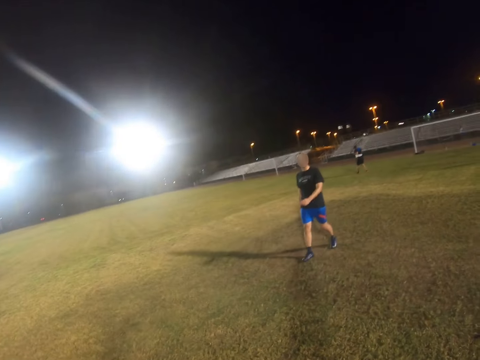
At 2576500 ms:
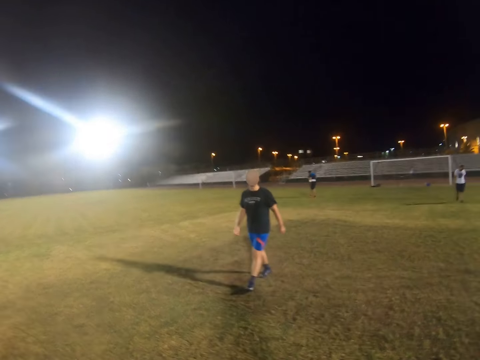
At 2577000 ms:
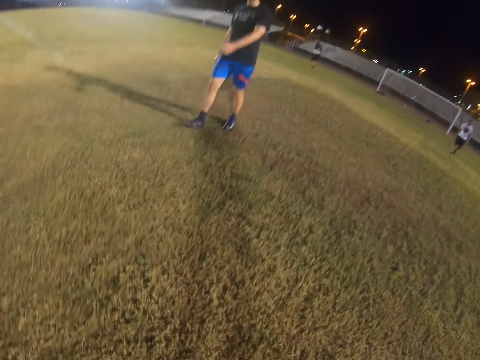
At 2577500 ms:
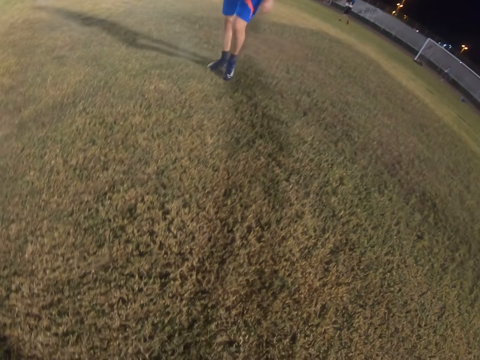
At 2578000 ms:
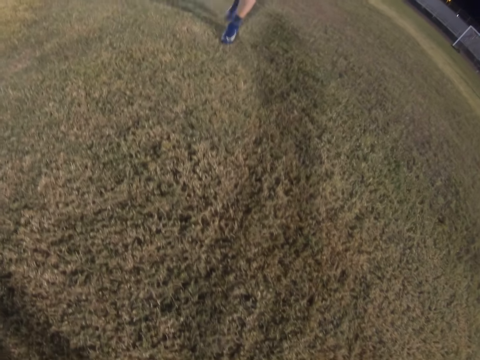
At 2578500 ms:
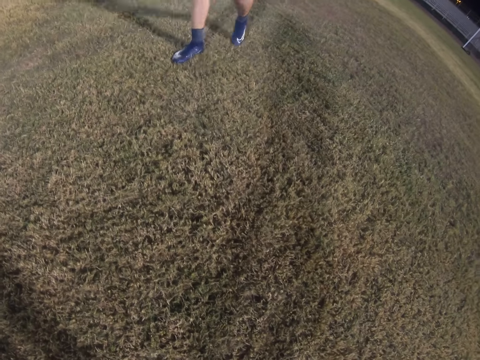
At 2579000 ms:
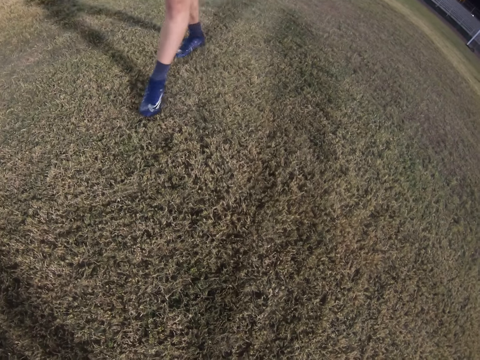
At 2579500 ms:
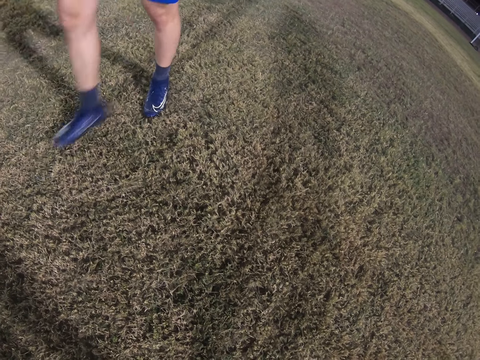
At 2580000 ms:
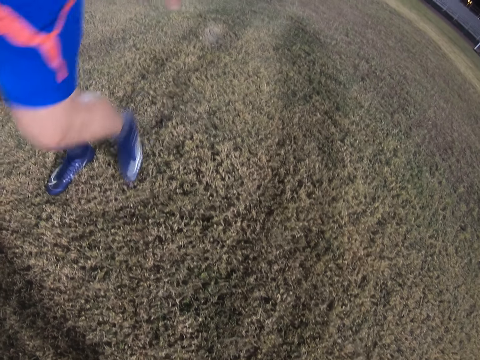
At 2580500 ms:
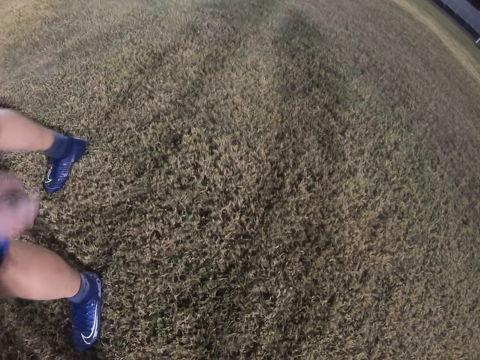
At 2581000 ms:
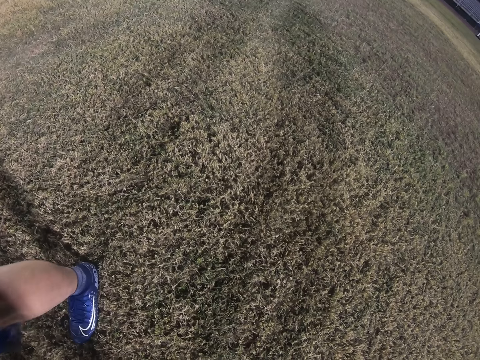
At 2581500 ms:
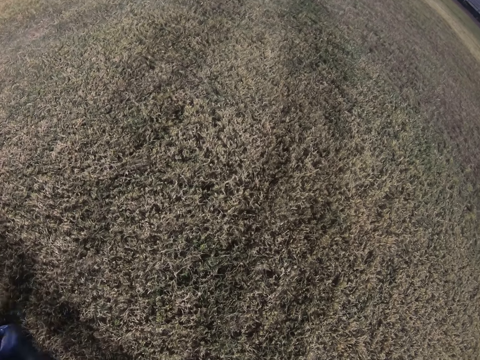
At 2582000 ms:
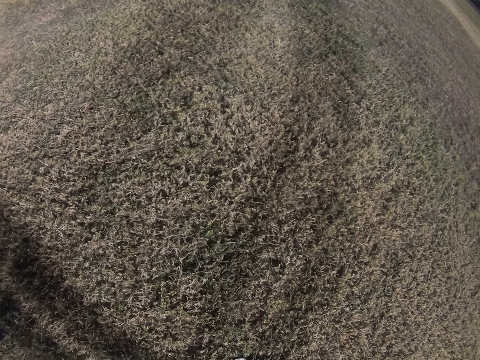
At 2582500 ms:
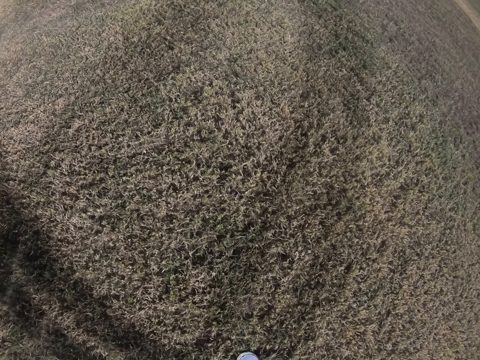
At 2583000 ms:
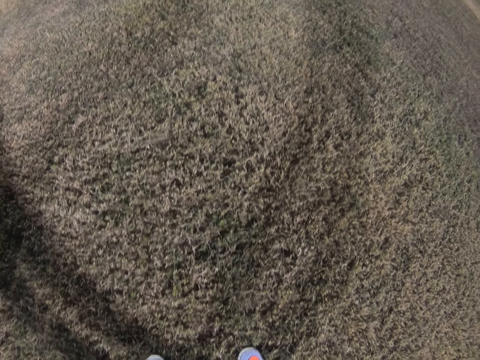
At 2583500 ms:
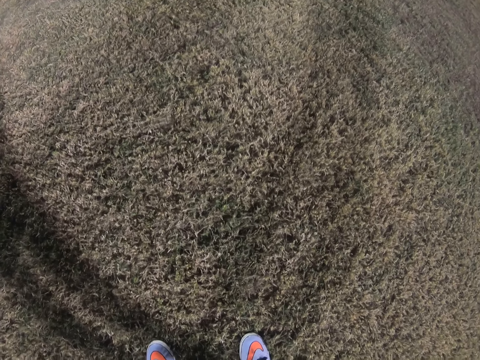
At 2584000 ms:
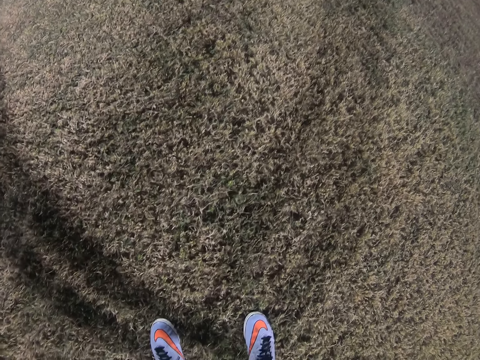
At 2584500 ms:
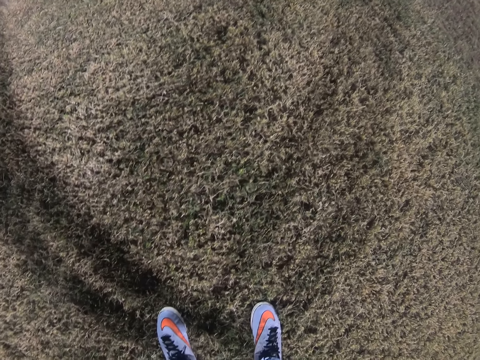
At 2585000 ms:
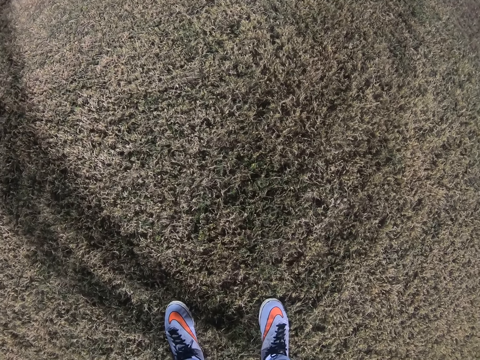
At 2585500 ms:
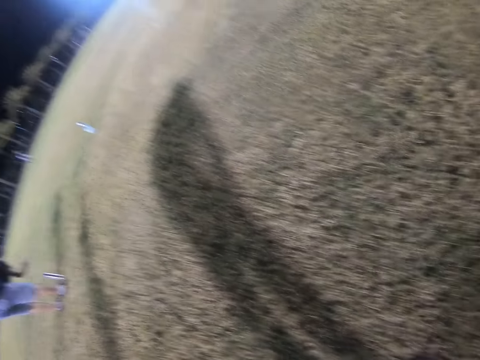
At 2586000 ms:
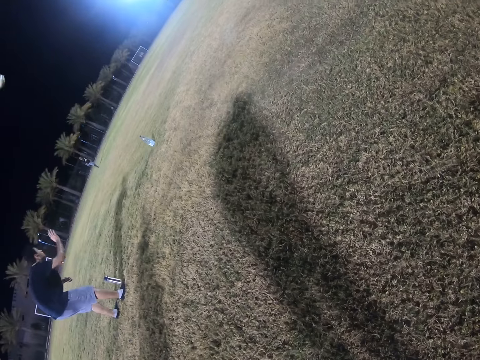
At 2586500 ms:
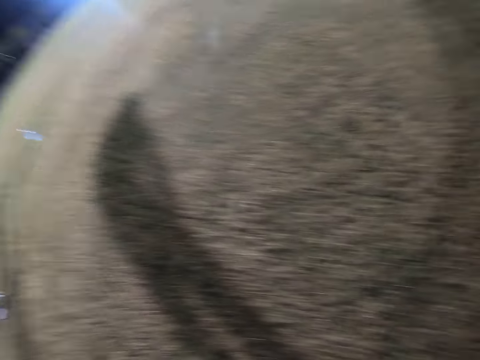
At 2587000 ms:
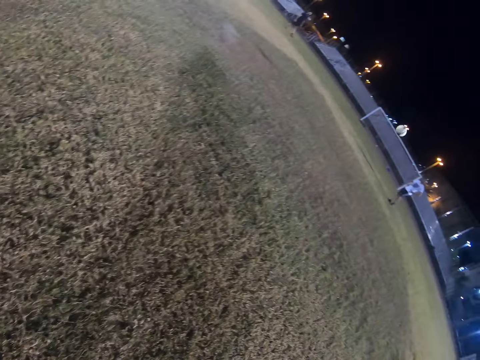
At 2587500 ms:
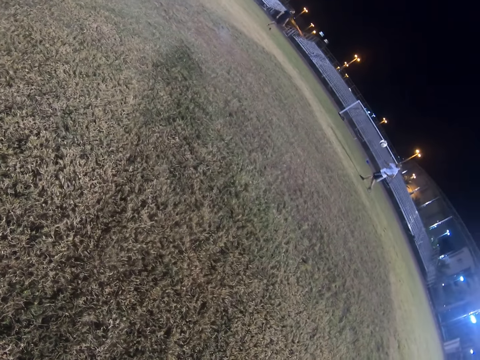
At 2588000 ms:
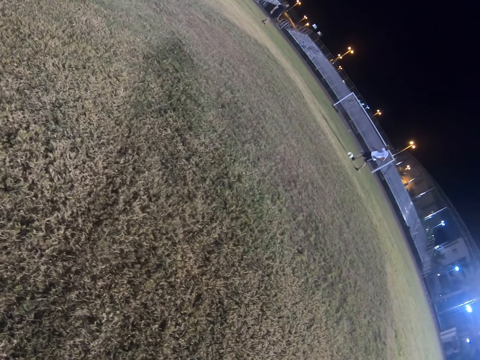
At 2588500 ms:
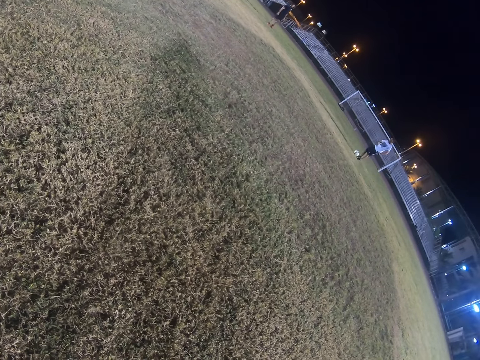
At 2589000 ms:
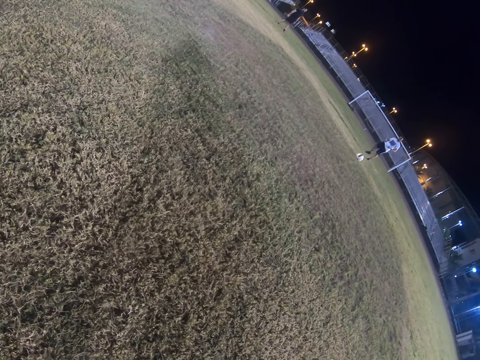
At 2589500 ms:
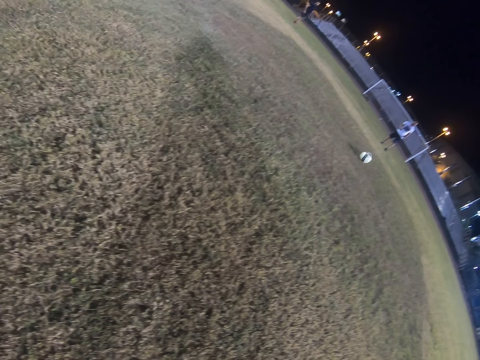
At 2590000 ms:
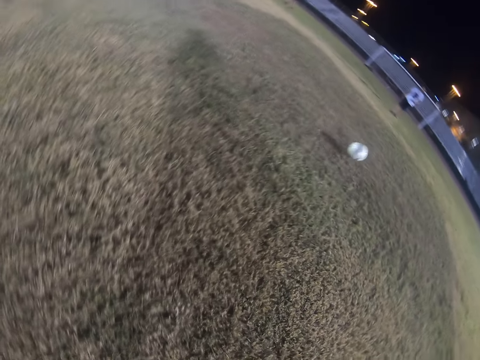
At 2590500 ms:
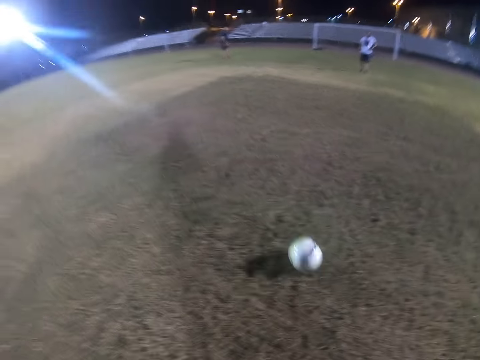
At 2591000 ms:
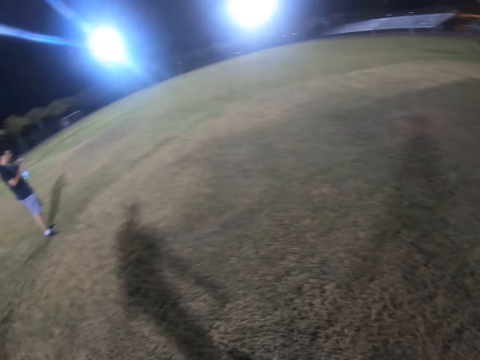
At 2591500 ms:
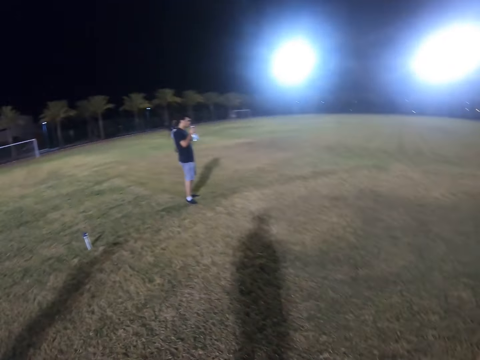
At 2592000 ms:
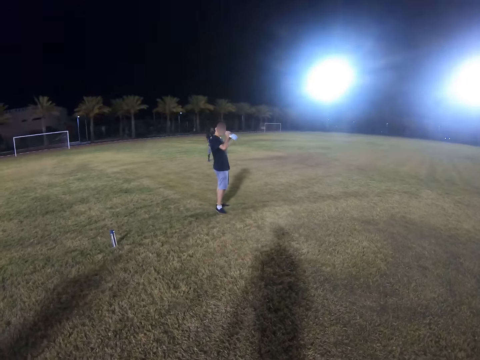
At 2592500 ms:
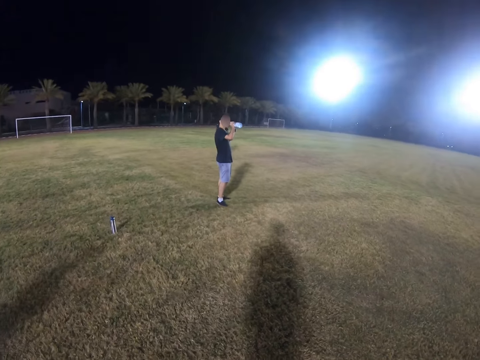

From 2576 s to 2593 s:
The camera wearer looks at the ground. They look on the other side. A goalkeeper kicks the ball to the camera wearer.

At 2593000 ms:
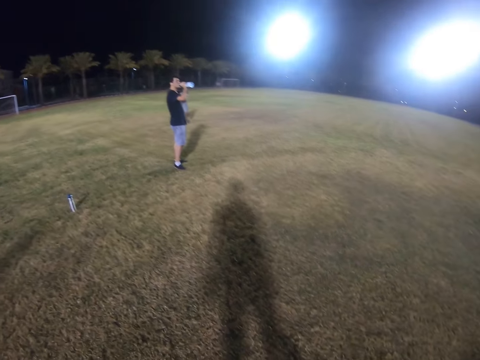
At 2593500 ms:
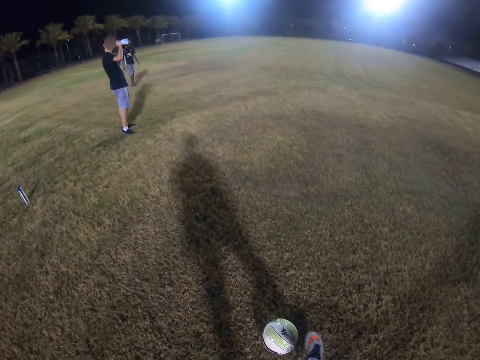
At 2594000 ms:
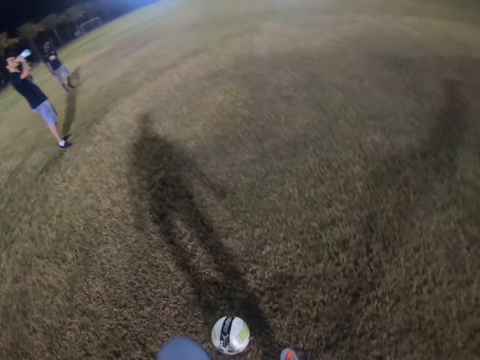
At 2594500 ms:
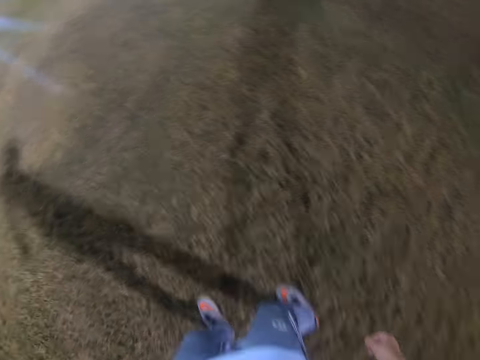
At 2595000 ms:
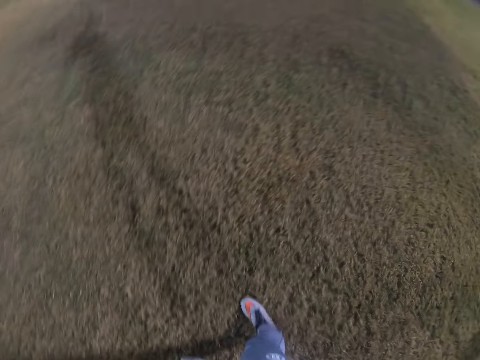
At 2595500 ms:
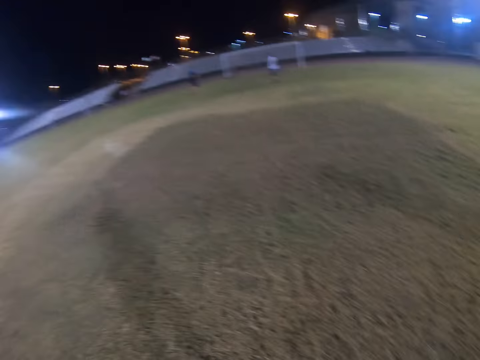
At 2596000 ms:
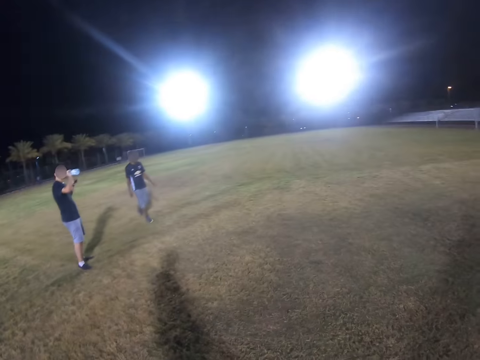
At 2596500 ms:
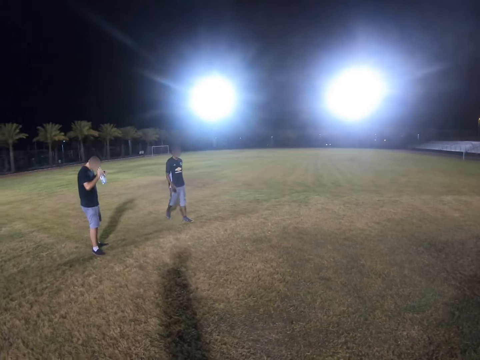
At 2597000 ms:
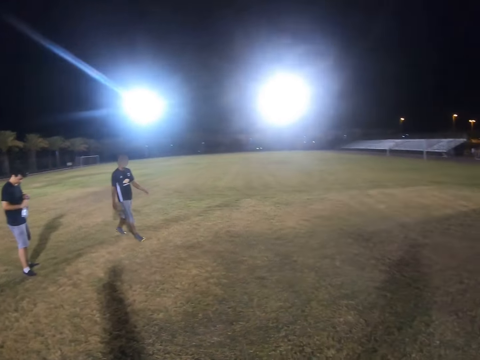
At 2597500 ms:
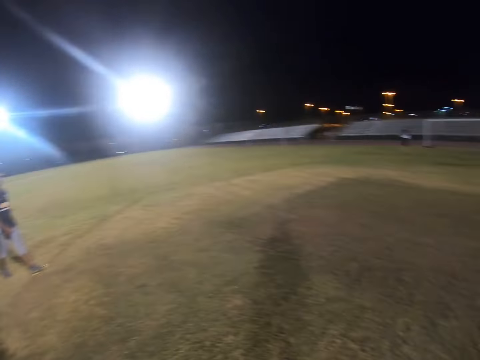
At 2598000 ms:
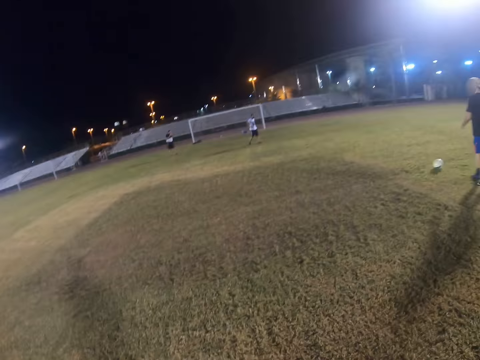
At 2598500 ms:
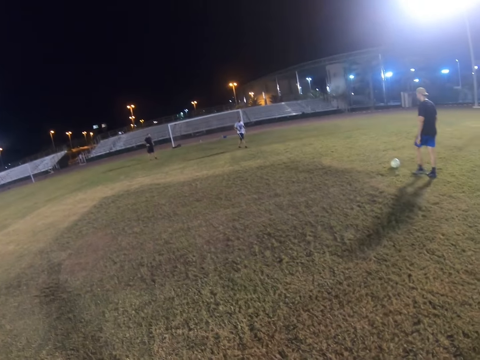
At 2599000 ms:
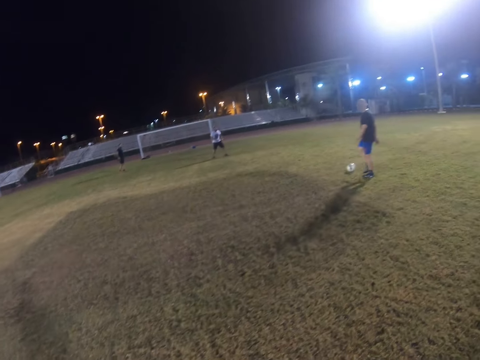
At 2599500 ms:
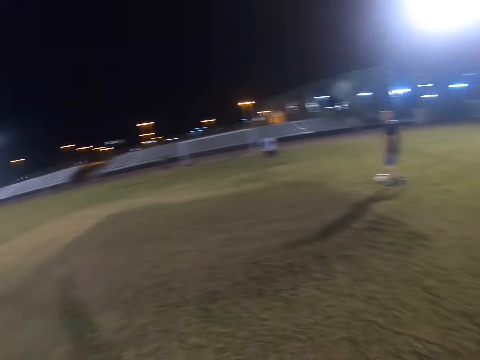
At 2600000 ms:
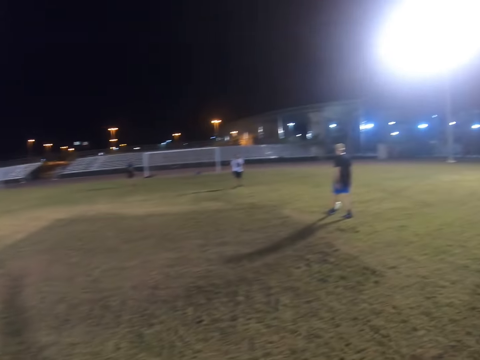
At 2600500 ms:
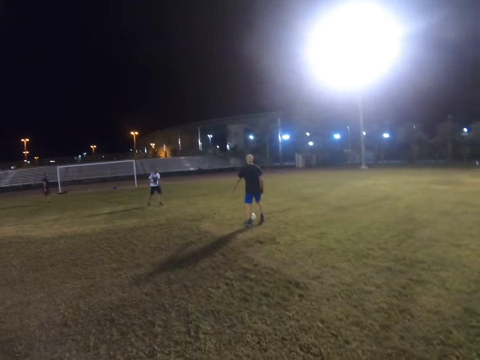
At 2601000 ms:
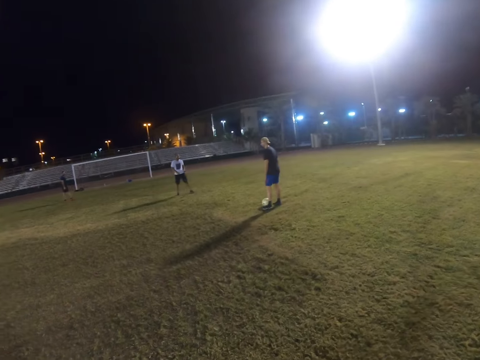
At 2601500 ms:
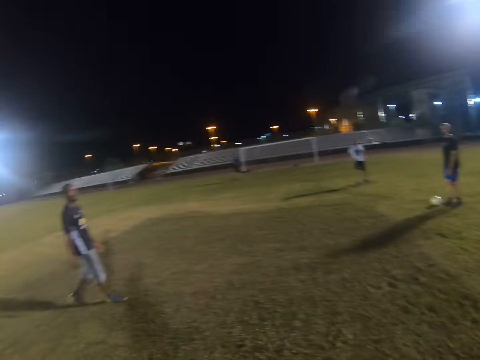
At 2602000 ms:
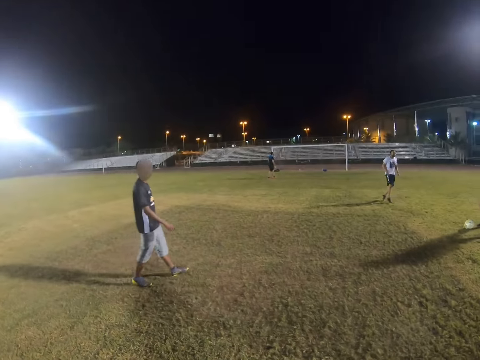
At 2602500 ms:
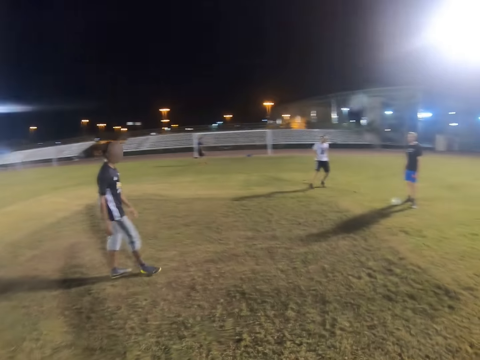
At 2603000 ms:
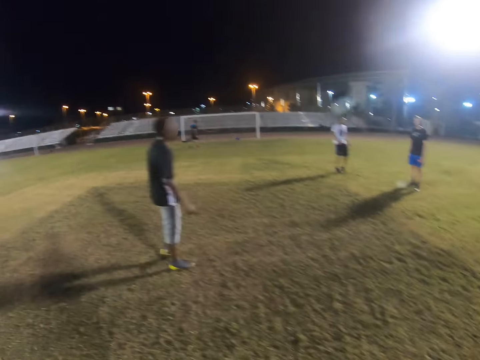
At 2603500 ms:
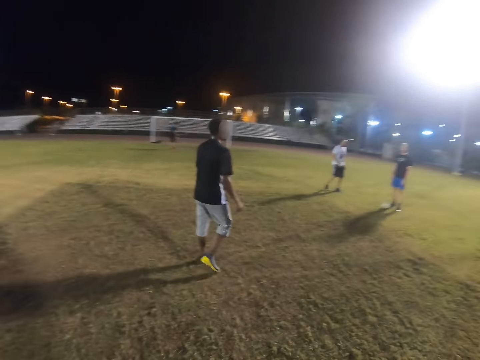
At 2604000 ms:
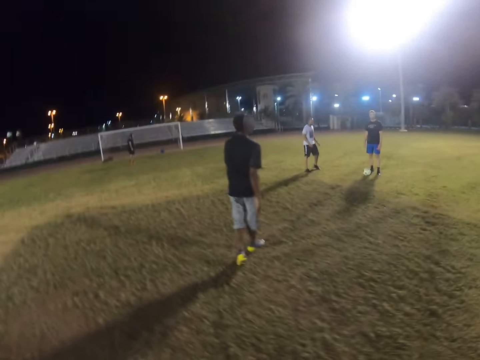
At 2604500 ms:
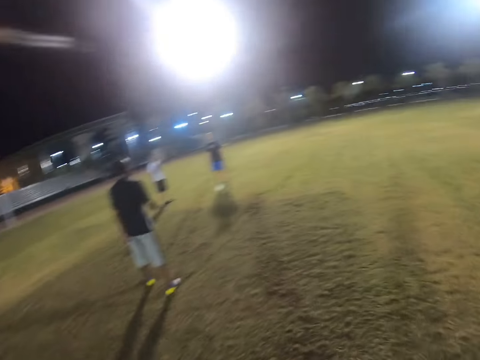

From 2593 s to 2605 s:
The camera wearer kicks the ball to a player. They look around the field.
